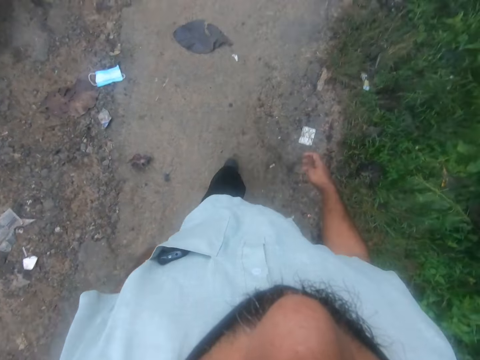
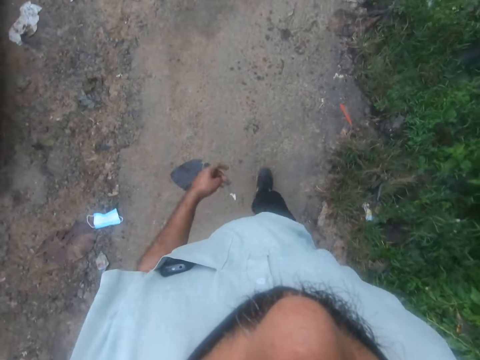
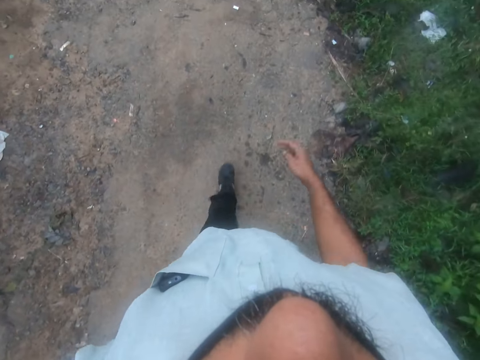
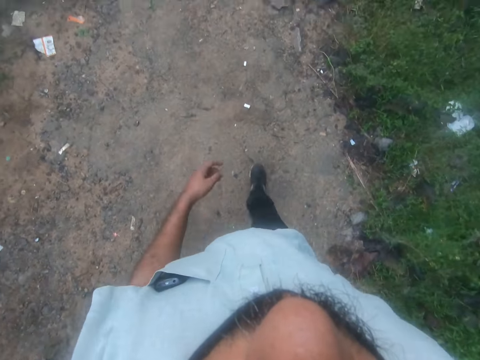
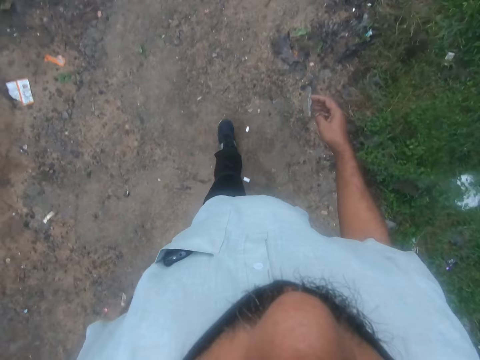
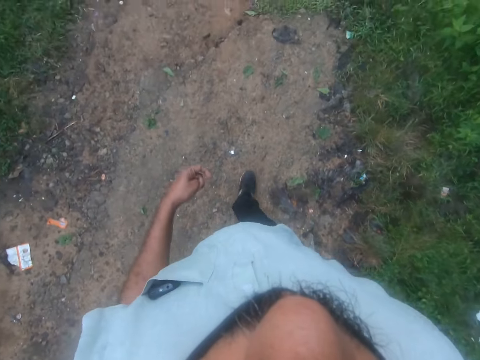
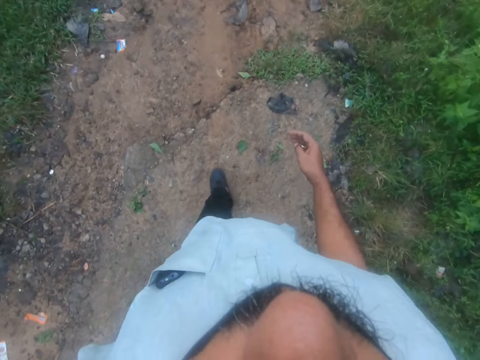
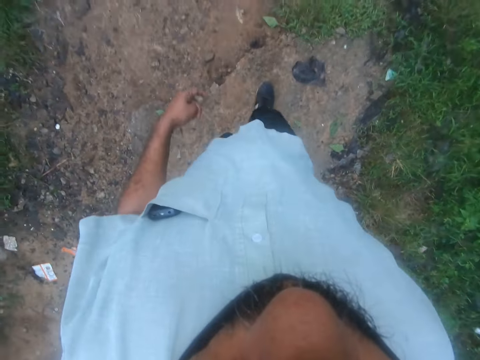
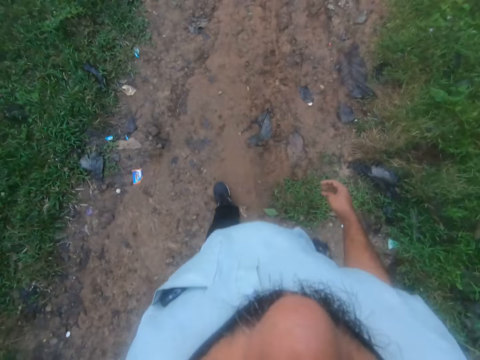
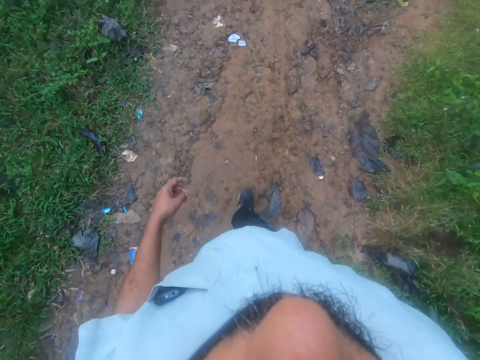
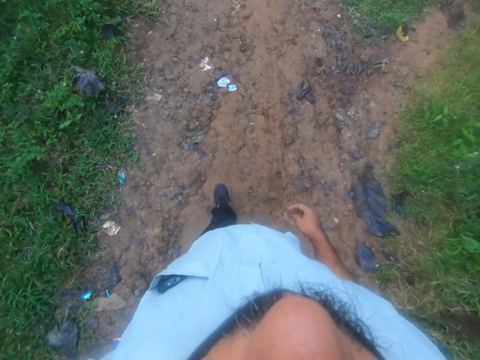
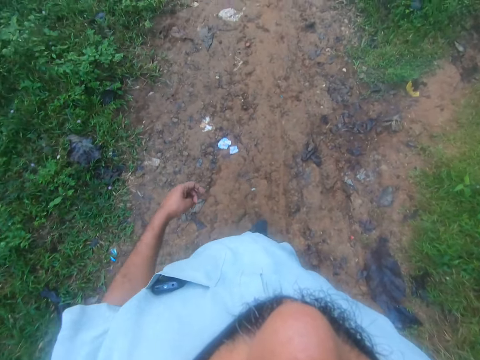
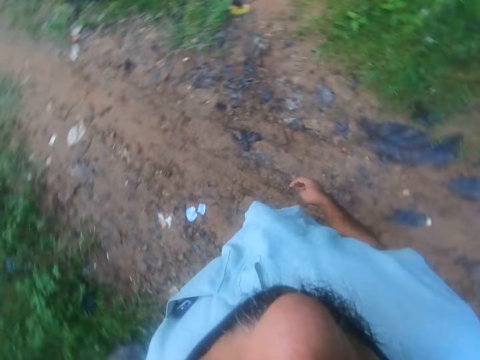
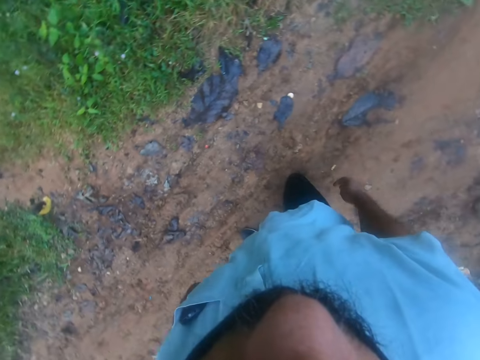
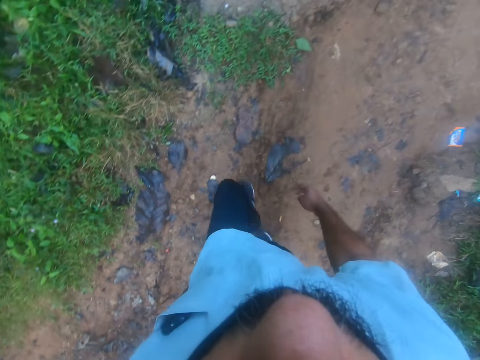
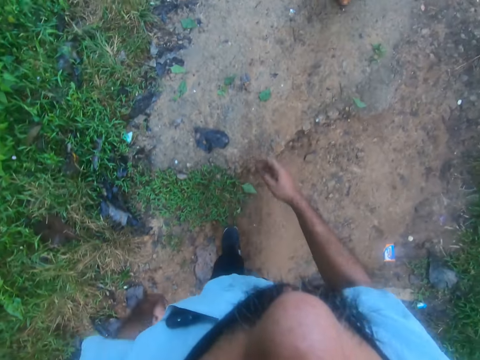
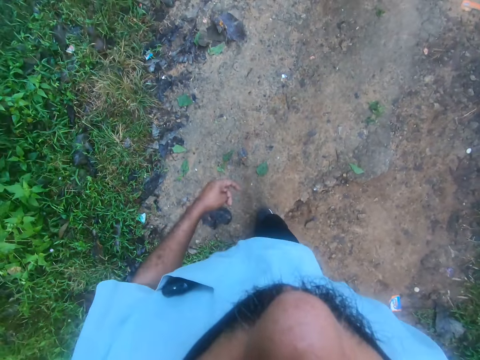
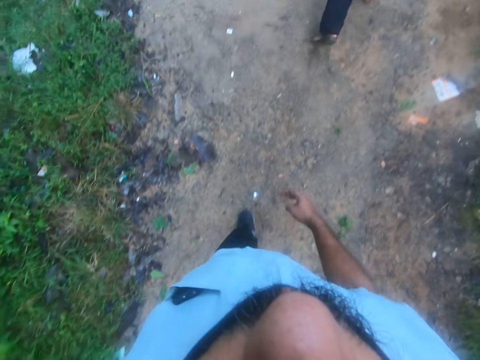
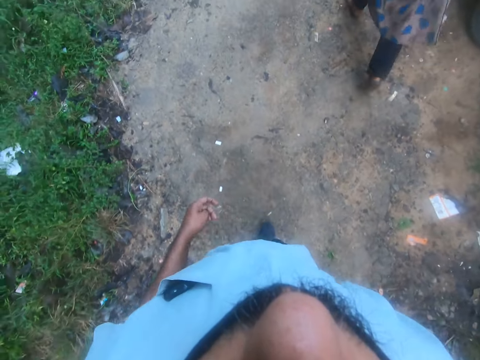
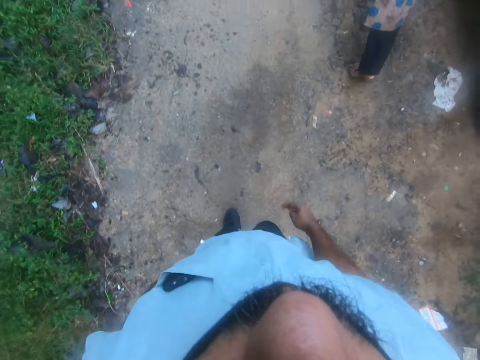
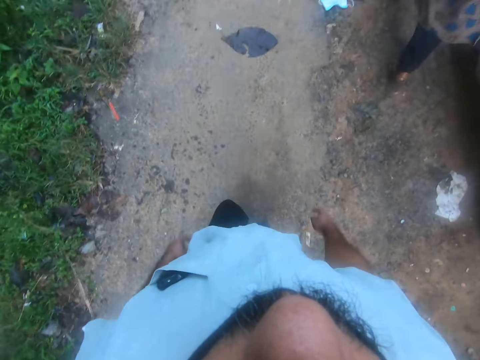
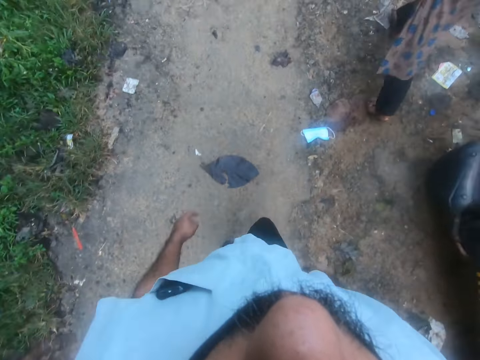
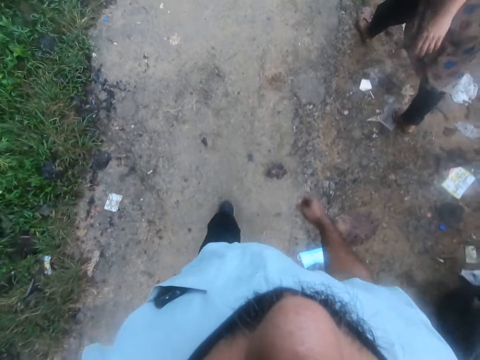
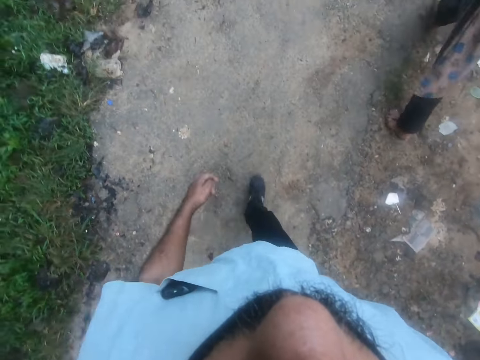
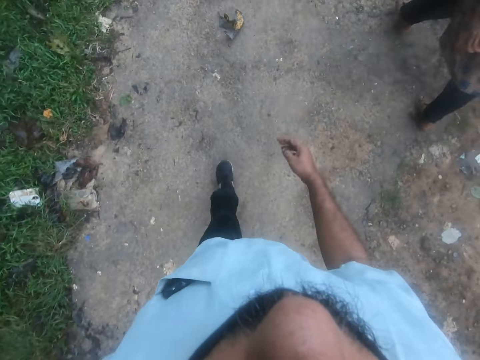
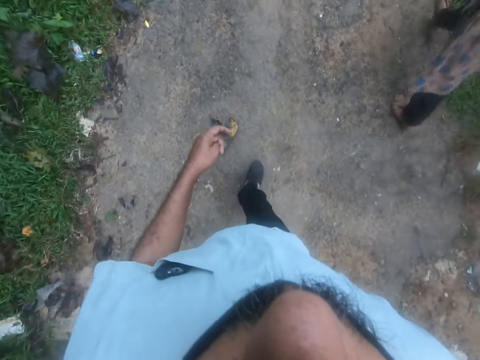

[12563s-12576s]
The camera wearer turns around the walkway.

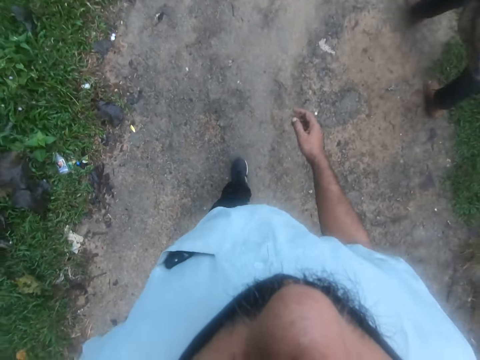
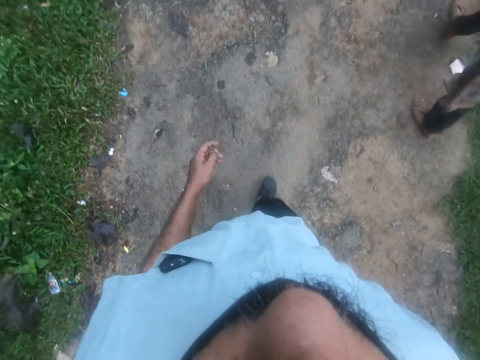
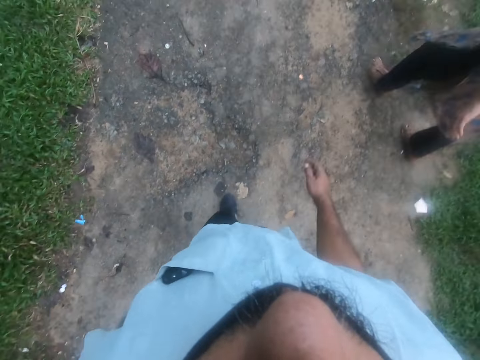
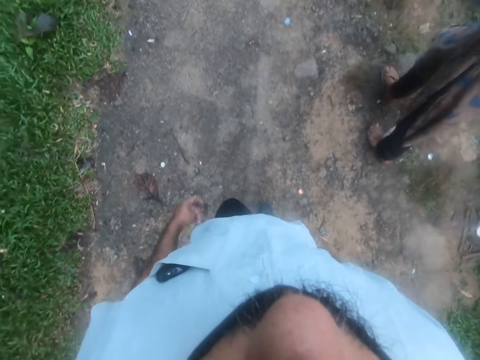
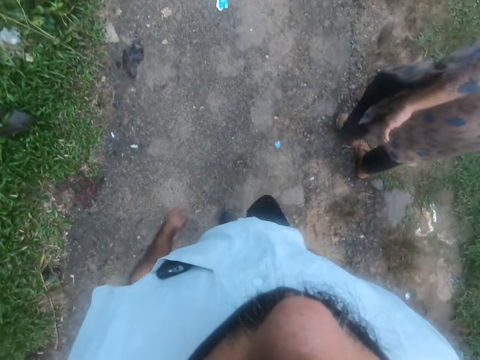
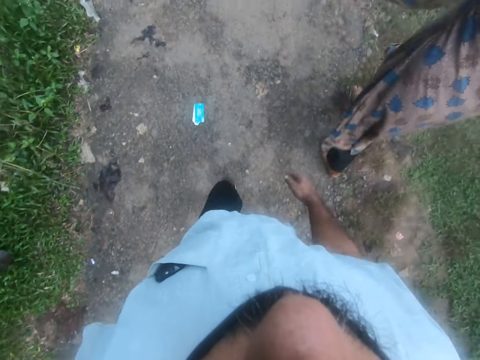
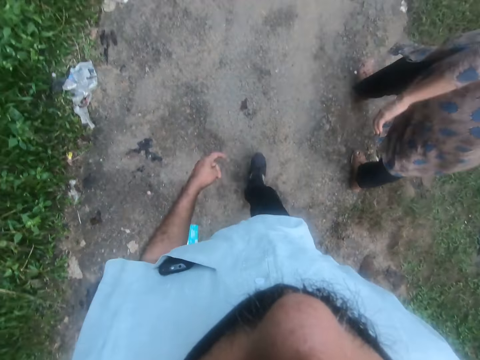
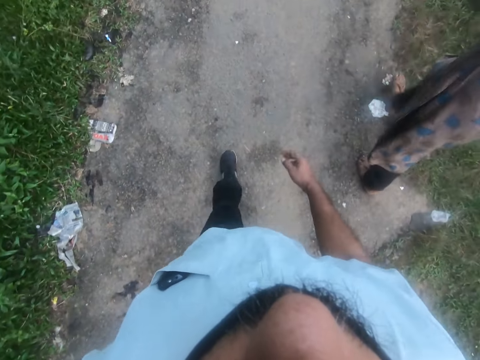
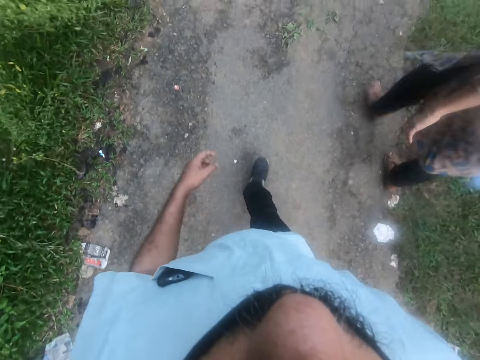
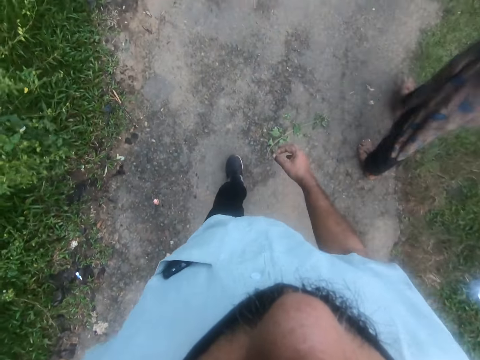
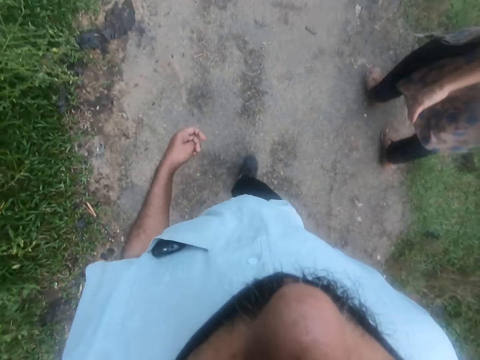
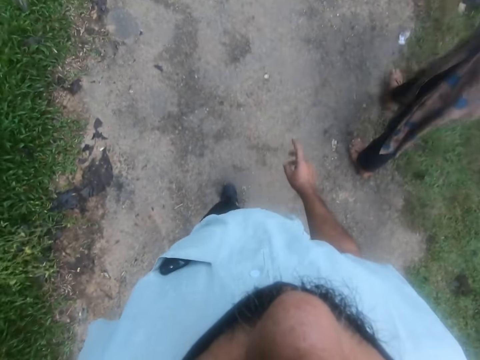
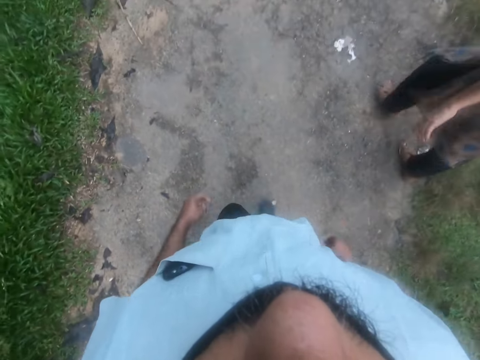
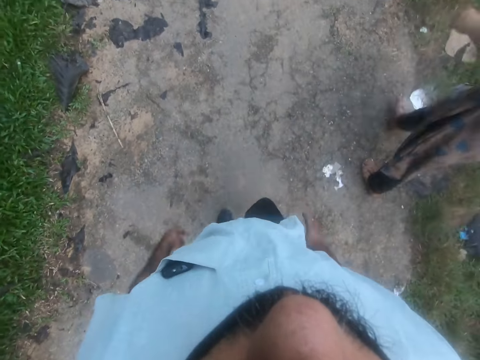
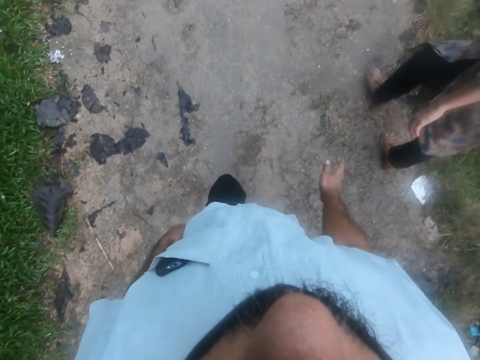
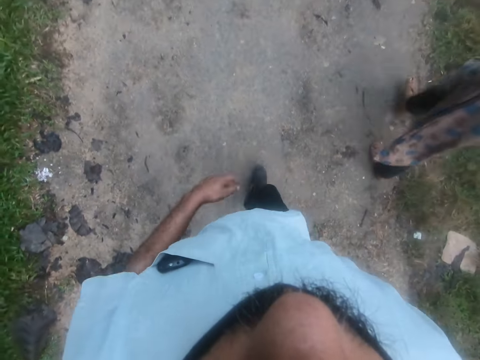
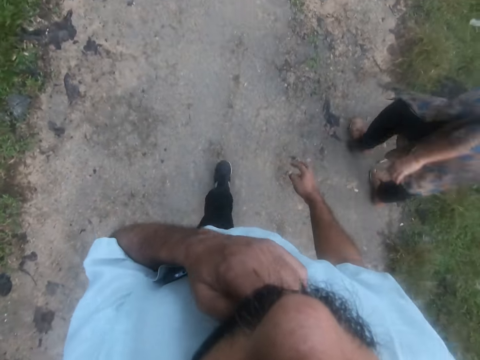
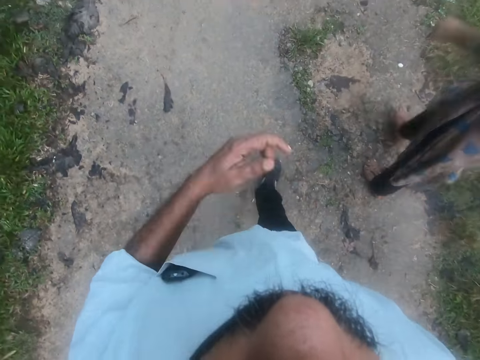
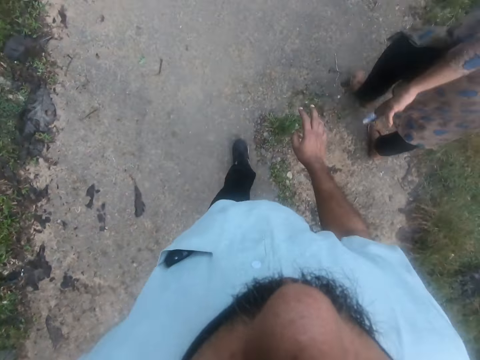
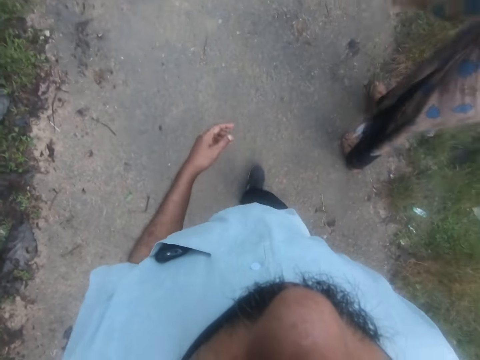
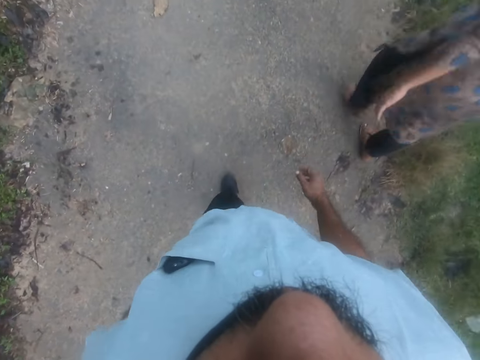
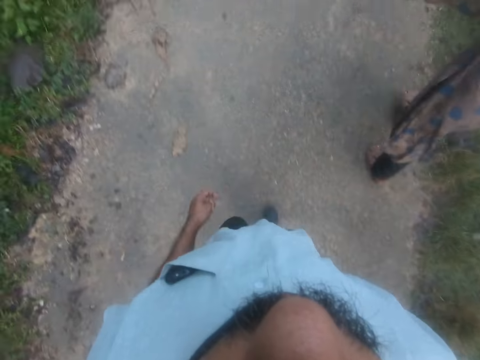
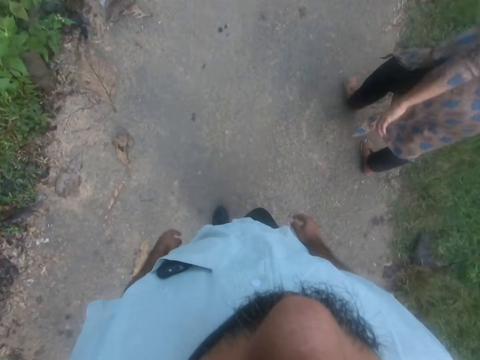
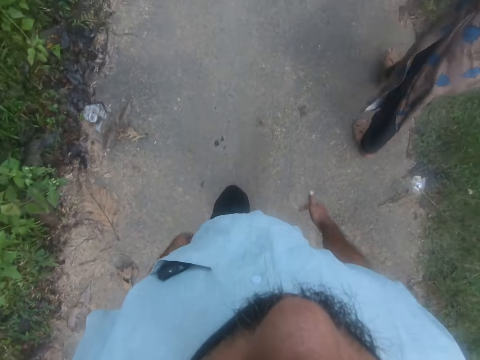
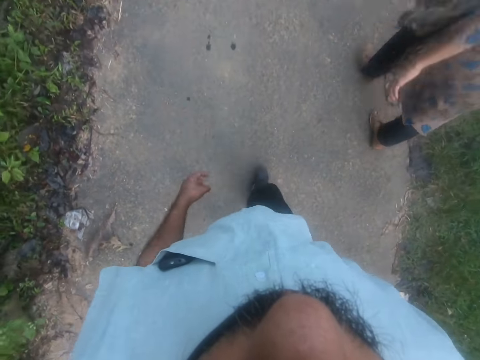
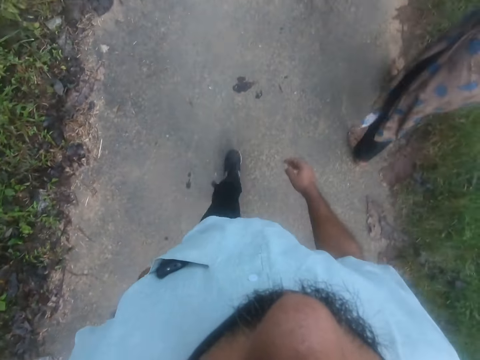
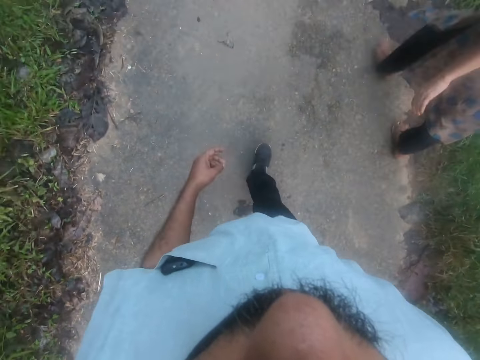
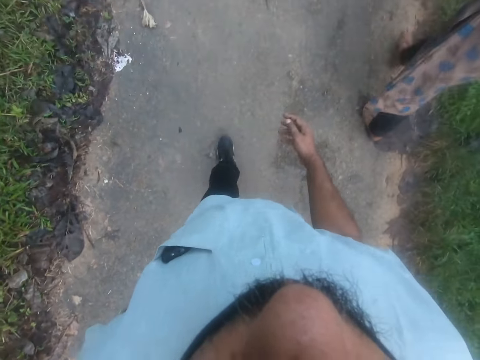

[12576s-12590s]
The camera wearer touches his nose mask with his left hand.
